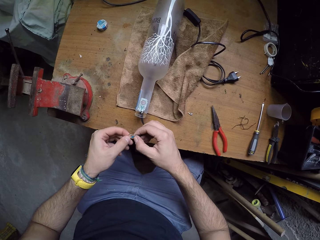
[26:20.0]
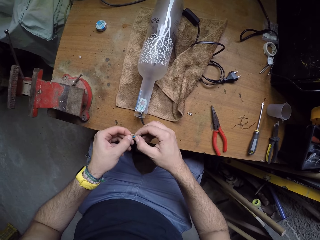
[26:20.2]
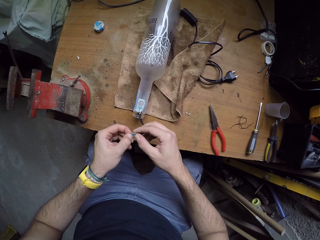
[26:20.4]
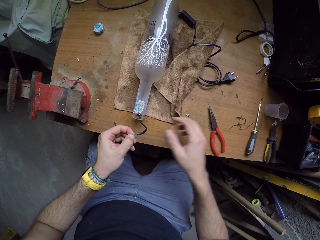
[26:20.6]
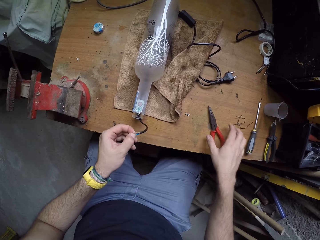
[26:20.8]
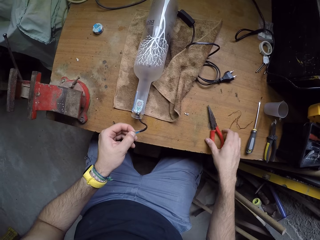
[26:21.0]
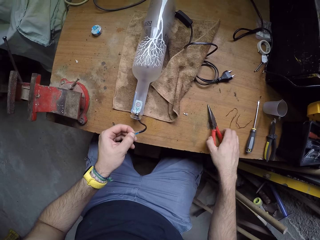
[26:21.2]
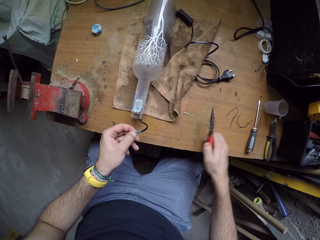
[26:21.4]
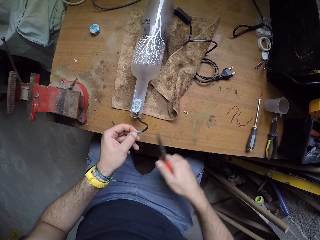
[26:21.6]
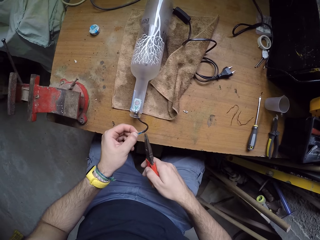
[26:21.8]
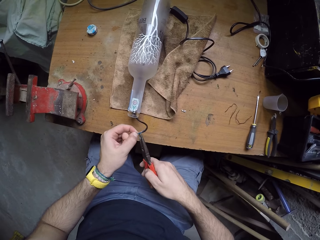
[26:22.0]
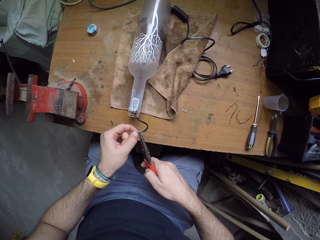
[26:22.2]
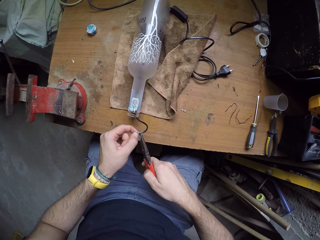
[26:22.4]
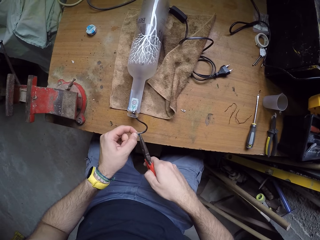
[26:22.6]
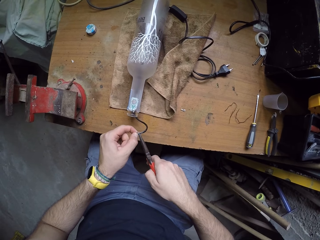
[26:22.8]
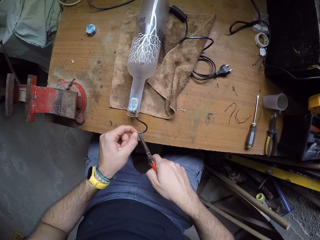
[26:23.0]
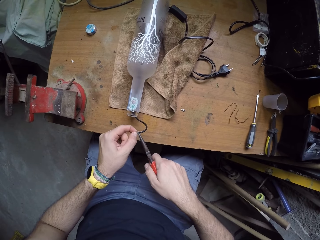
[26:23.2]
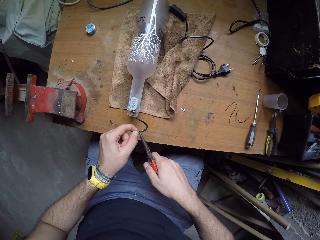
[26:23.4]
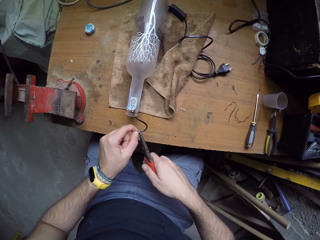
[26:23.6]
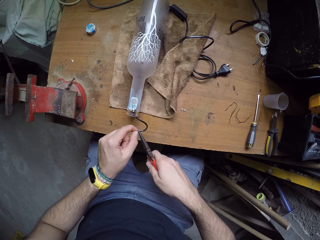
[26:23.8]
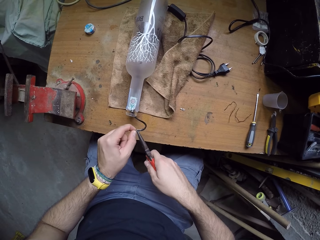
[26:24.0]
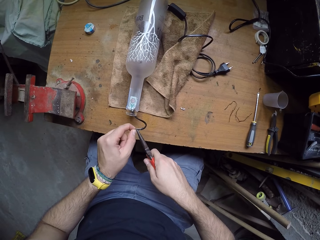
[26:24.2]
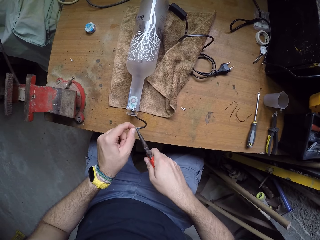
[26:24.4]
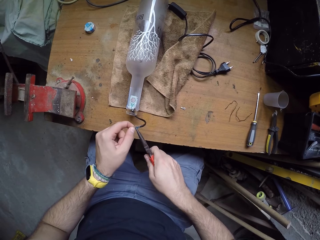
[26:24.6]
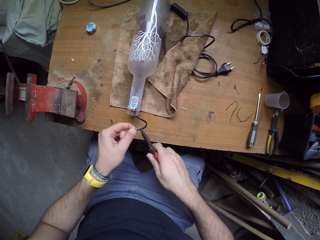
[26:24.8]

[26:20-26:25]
The camera wearer picks the plier from the table with his right hand. He holds the plier with the right hand. He clips the wire cap to the wire with the plier in his right hand. He cuts the wire with the plier.

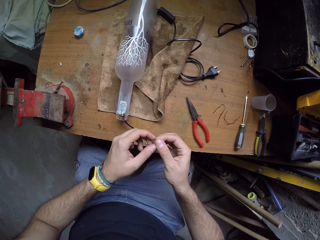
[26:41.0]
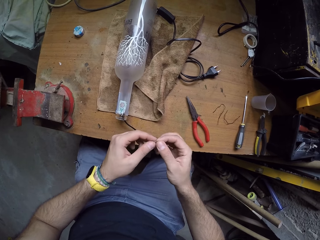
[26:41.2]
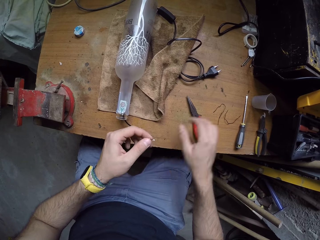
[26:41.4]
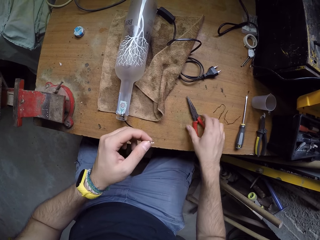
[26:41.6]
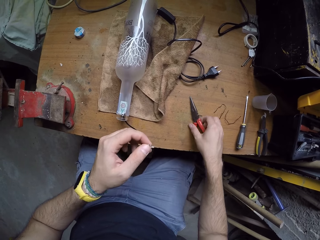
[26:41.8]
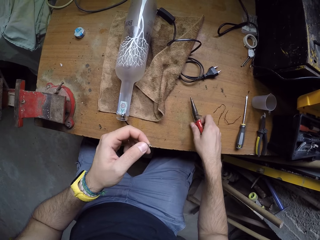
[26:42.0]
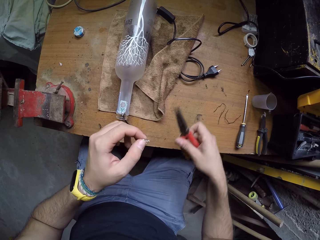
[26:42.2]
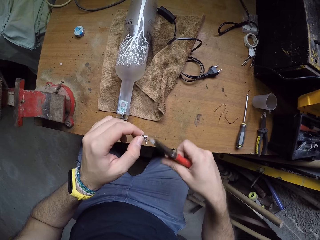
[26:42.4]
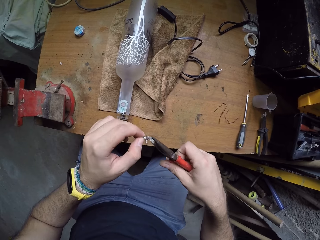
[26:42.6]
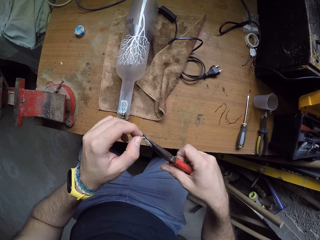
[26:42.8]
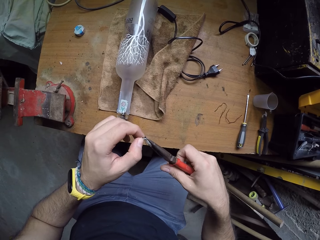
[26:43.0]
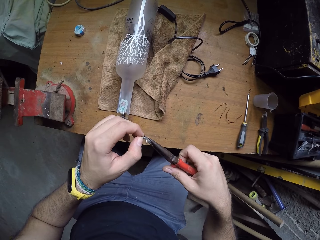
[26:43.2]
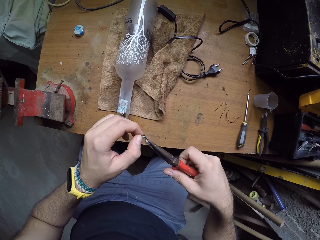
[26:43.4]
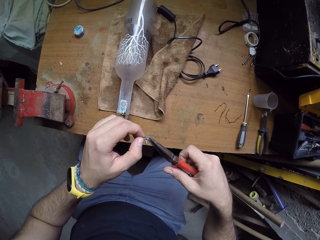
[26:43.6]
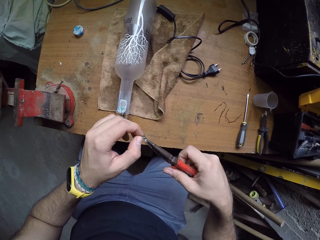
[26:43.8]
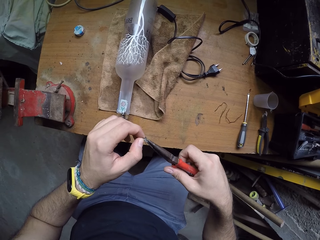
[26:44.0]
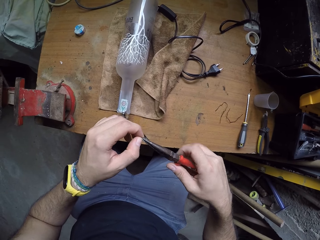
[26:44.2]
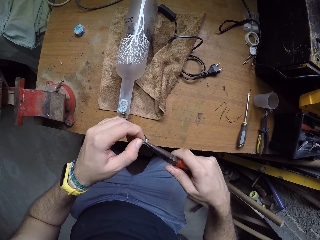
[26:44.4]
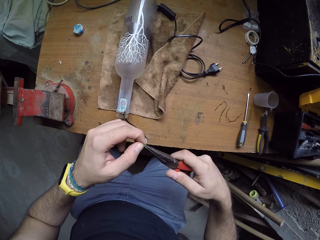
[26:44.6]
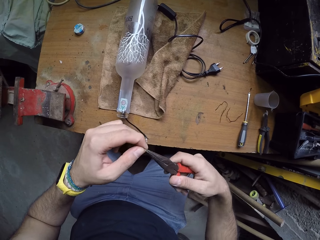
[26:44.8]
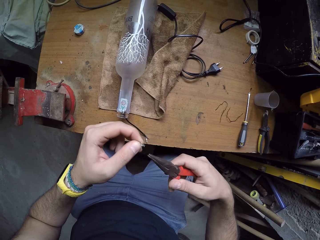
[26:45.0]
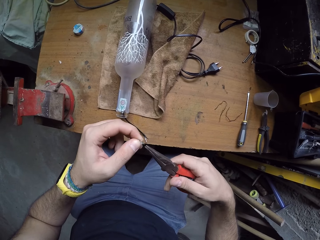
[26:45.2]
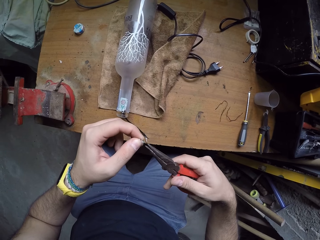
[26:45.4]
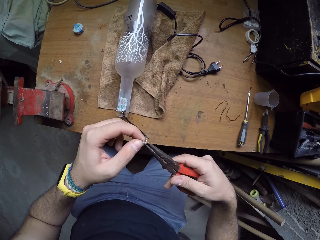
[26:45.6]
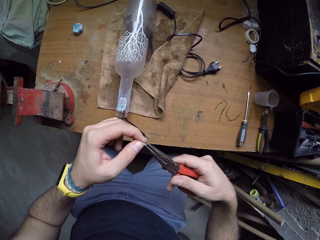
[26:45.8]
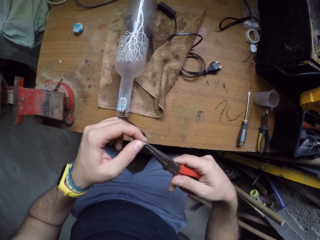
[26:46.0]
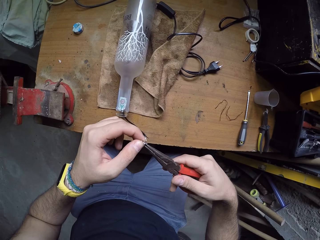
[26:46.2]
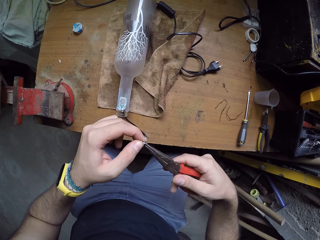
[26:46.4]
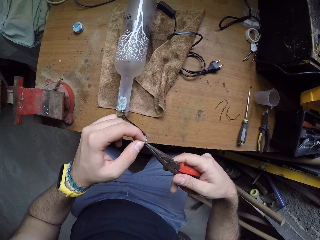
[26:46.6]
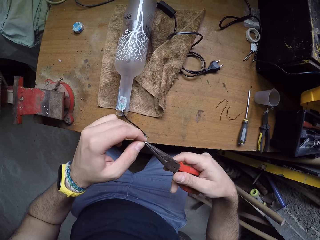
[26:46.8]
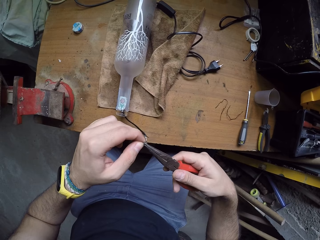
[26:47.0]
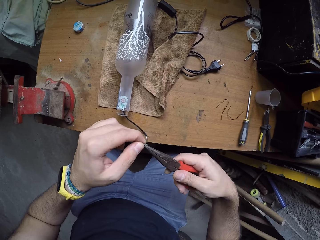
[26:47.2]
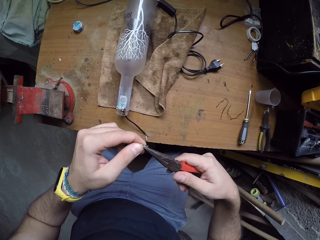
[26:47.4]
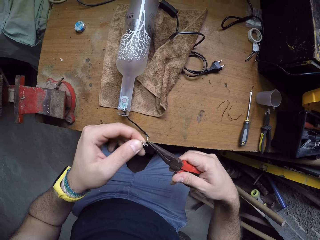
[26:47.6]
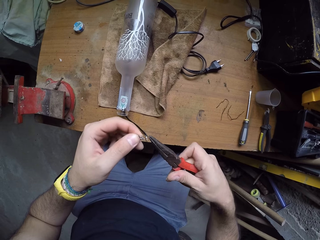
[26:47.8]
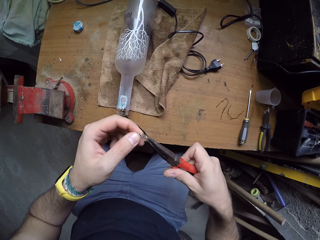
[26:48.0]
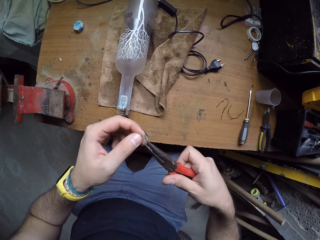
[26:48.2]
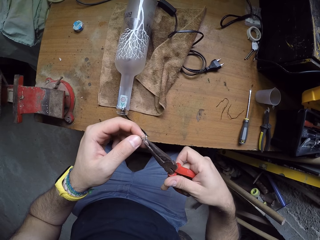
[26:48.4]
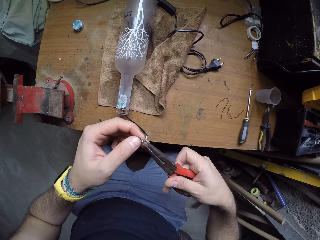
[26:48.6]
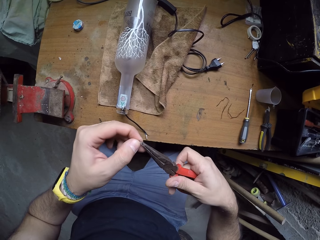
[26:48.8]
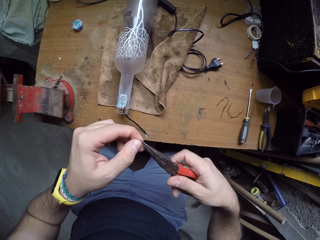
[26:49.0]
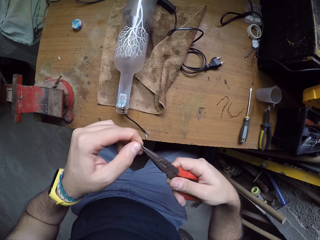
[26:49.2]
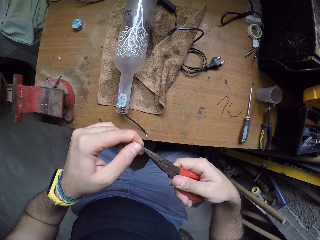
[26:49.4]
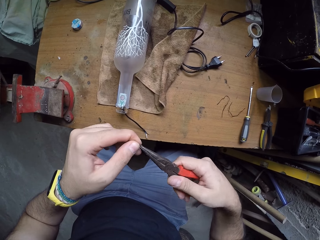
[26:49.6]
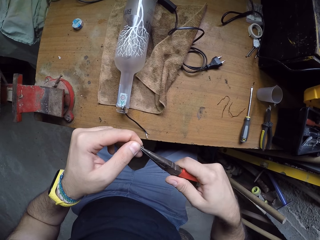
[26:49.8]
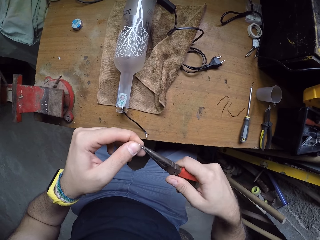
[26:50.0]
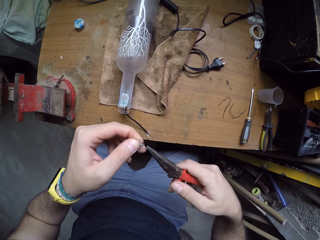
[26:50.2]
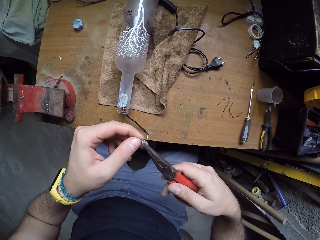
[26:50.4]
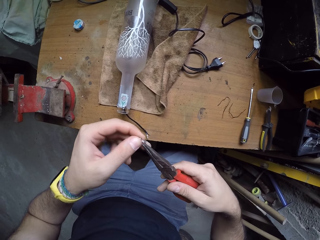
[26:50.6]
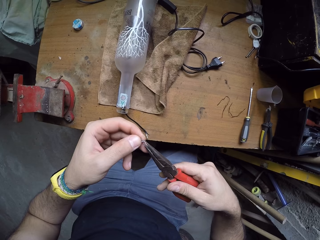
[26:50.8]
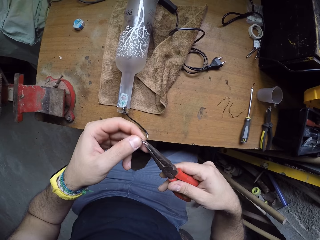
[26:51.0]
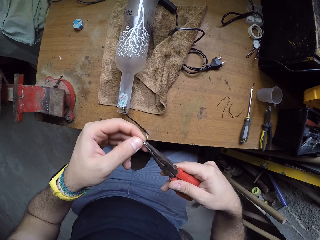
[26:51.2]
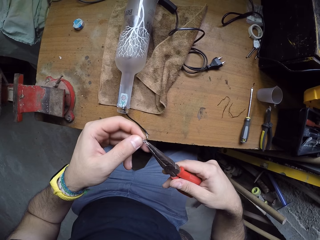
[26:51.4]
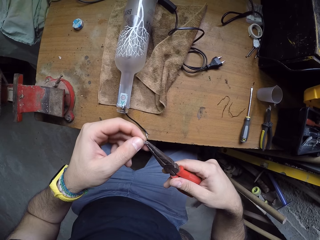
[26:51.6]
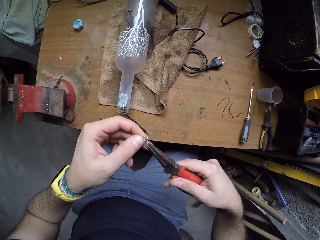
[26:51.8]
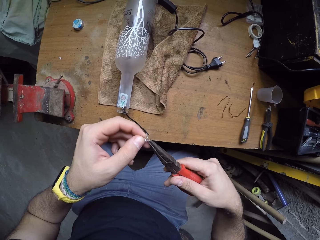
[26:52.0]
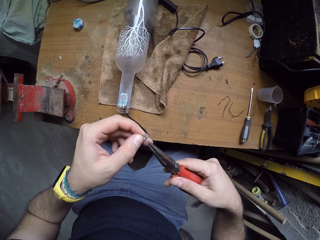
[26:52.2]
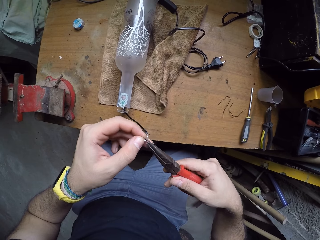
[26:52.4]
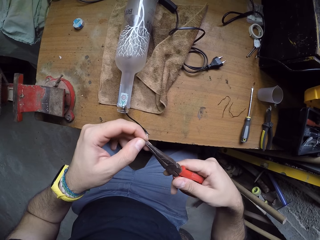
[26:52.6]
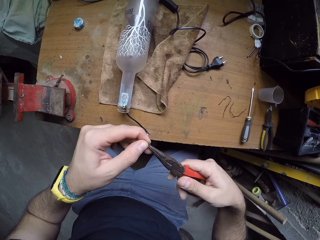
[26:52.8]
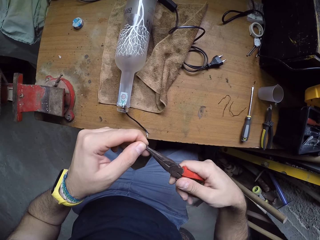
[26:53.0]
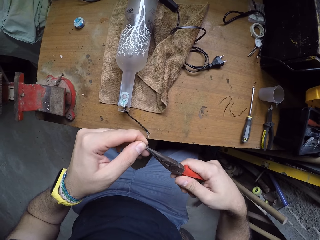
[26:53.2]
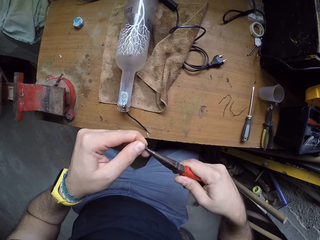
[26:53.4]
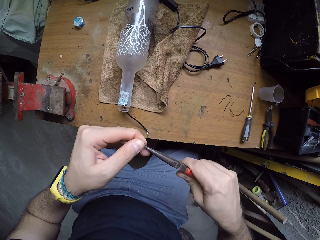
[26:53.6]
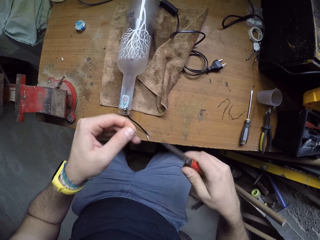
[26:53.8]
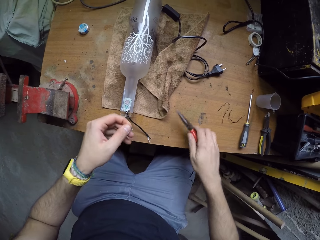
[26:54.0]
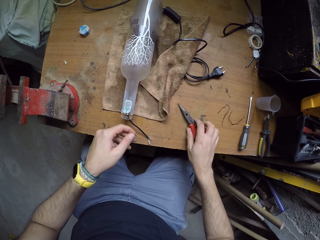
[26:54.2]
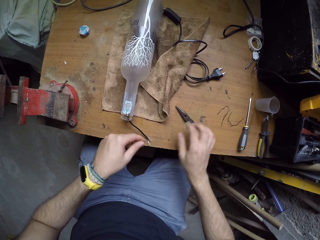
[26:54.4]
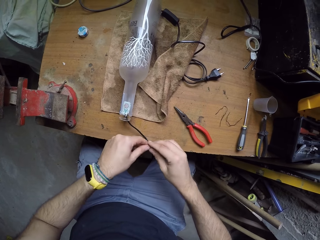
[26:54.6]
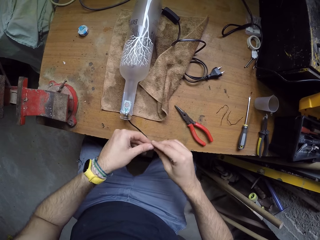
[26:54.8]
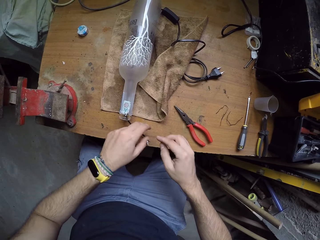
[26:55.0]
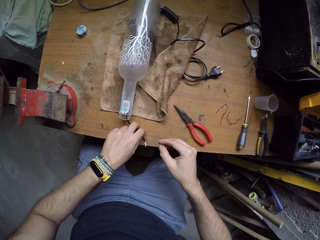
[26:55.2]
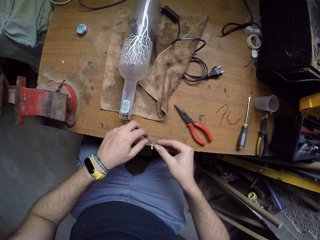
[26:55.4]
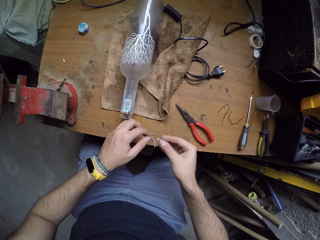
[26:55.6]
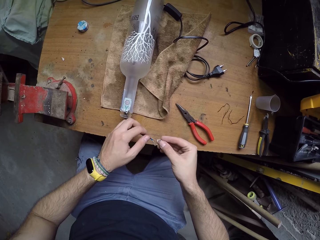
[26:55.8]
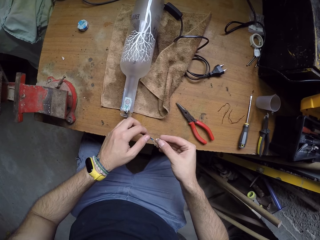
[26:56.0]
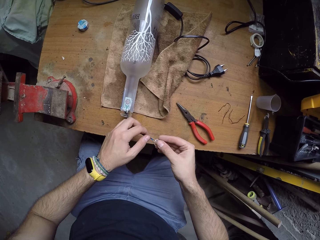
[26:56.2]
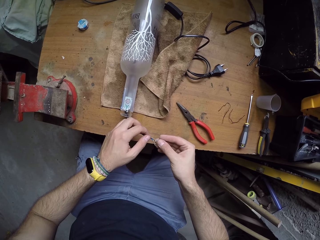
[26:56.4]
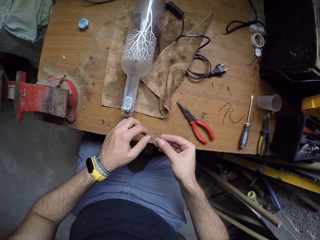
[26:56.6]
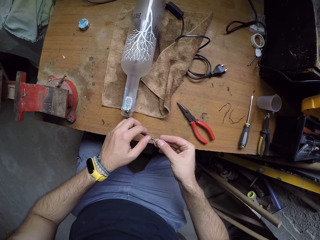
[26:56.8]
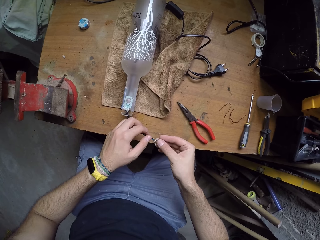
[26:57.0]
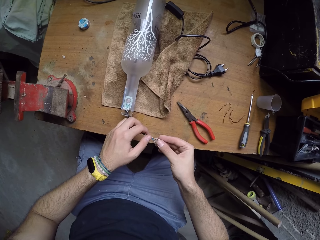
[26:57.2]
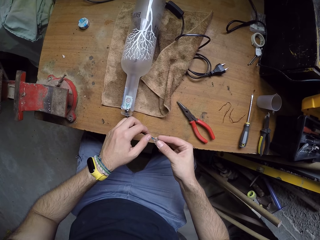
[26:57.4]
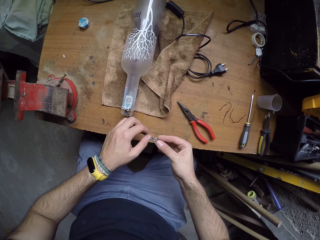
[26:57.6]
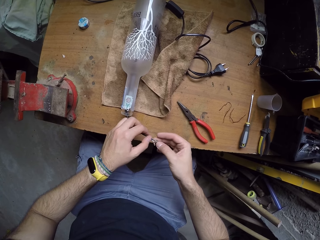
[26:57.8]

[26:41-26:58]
The camera wearer picks the plier from the table with his right hand. He presses the wire cap with the plier in his right hand. He fixes the wire with the plier. He drops the plier on the table with his right hand. He moves the wire cap to his right hand. He holds the wire with the right hand. He holds the wire in the bottle with his left hand. He picks the wire with the left hand. He fixes the wire cap to the wire with his right hand.
